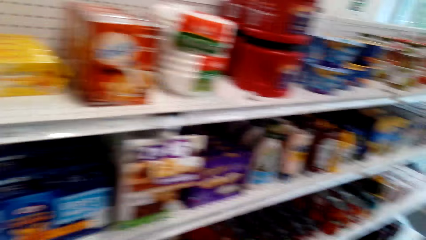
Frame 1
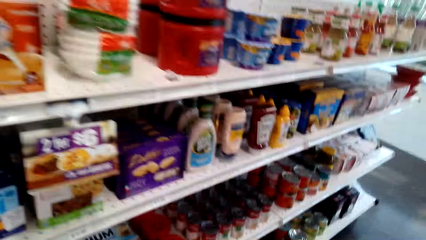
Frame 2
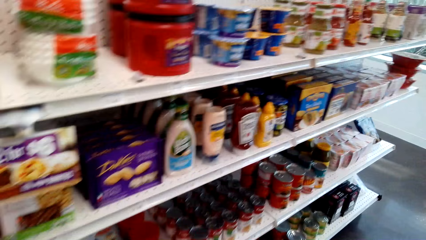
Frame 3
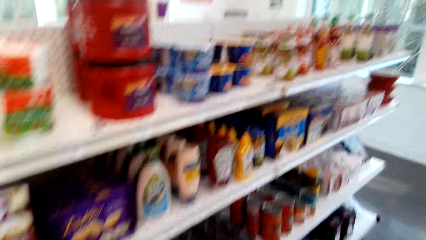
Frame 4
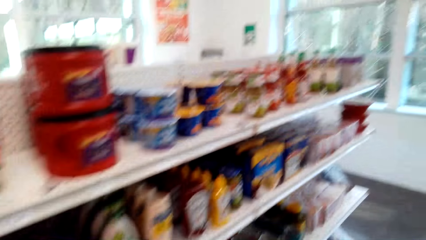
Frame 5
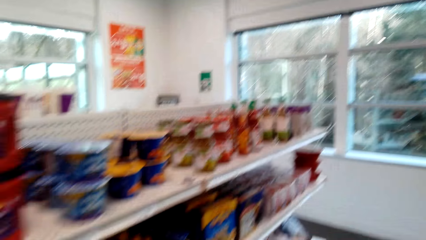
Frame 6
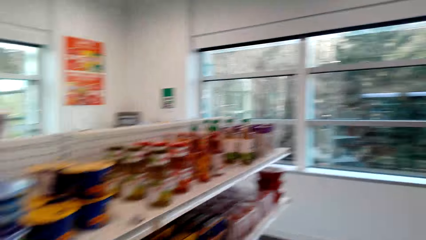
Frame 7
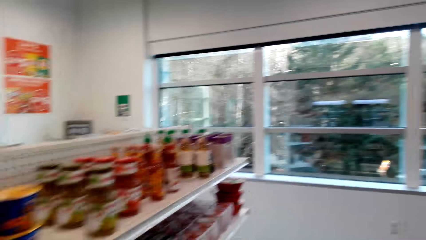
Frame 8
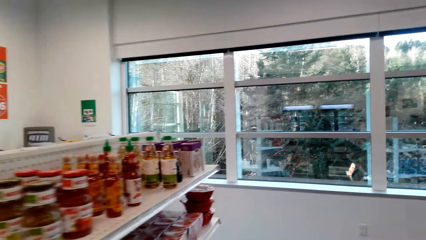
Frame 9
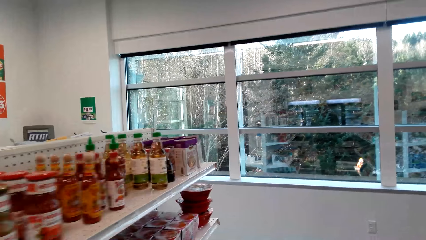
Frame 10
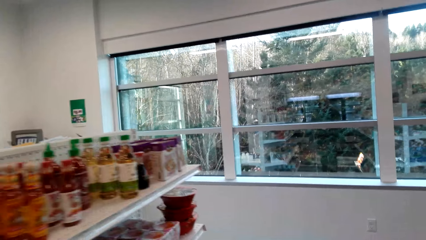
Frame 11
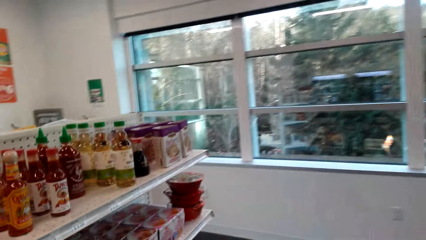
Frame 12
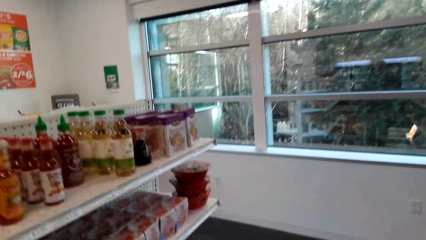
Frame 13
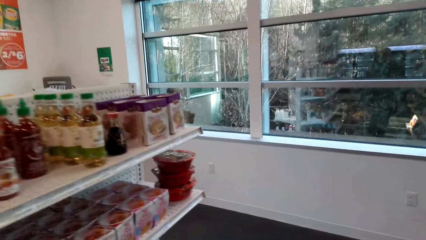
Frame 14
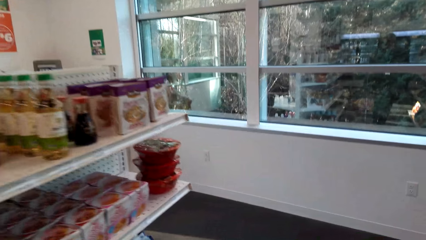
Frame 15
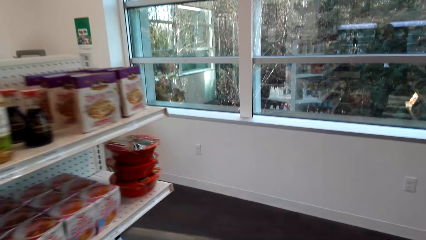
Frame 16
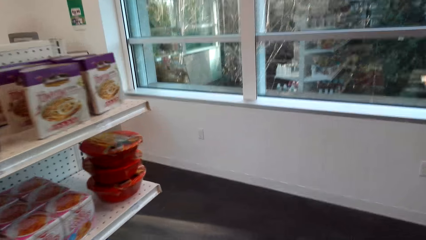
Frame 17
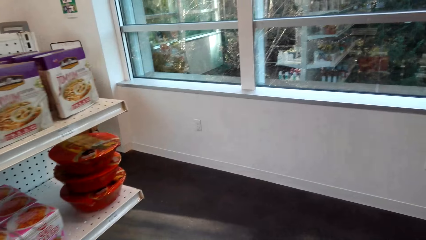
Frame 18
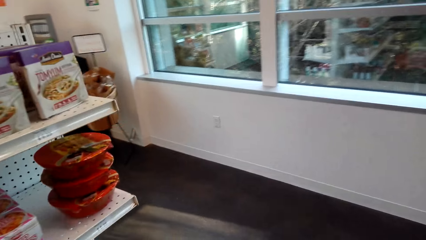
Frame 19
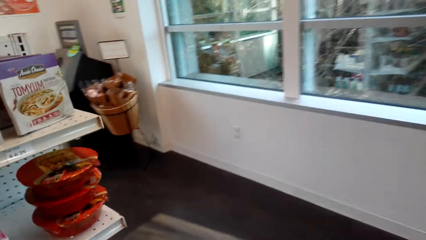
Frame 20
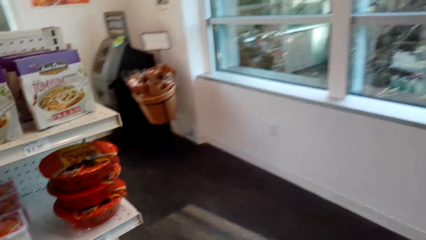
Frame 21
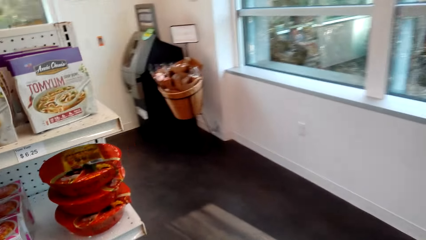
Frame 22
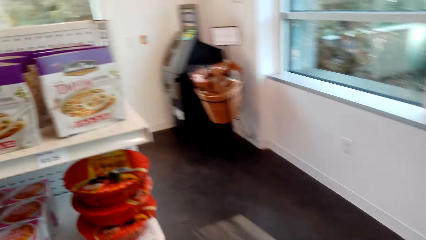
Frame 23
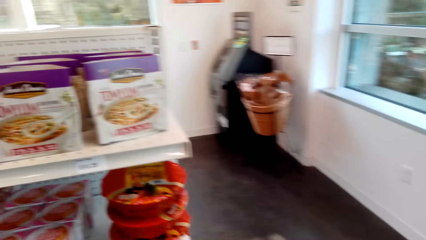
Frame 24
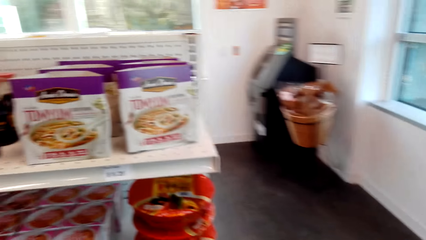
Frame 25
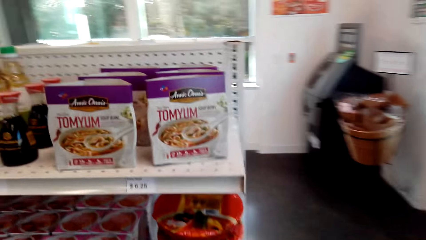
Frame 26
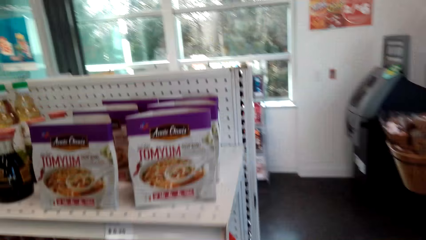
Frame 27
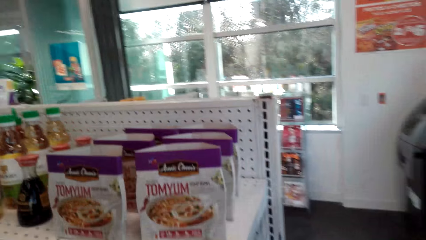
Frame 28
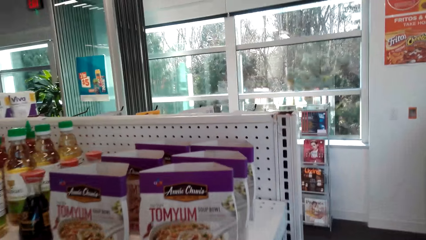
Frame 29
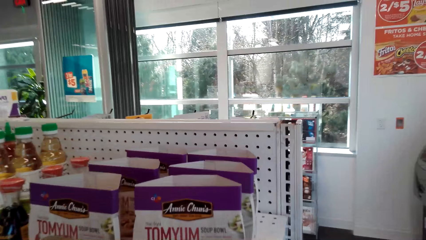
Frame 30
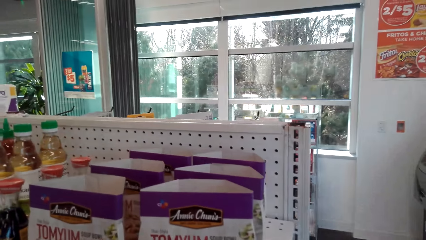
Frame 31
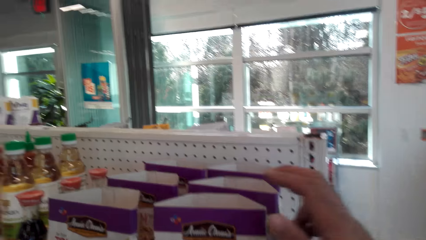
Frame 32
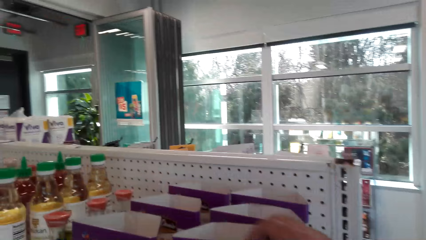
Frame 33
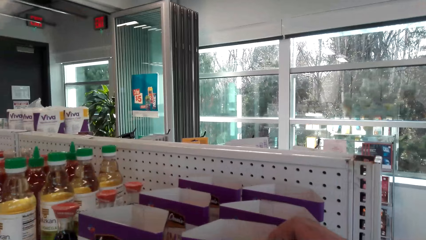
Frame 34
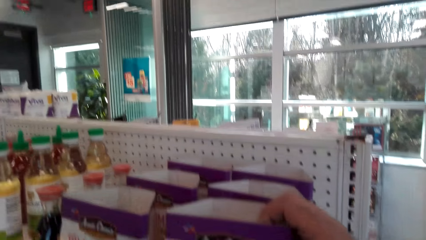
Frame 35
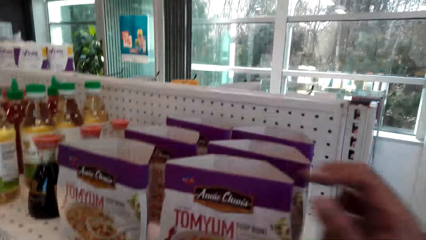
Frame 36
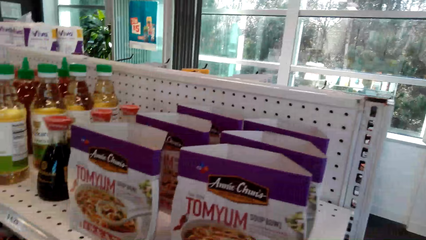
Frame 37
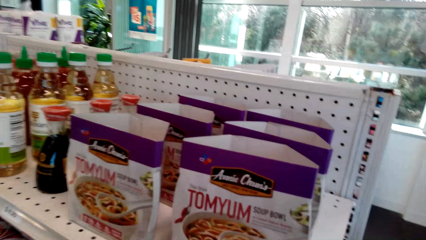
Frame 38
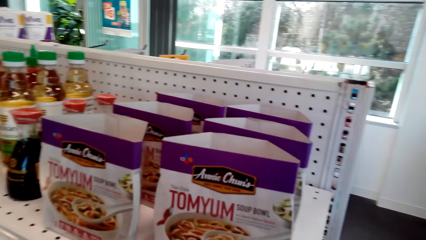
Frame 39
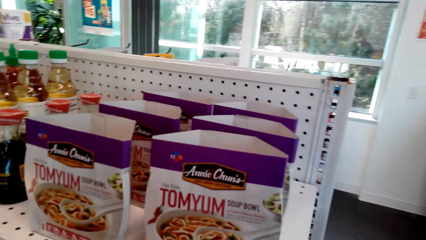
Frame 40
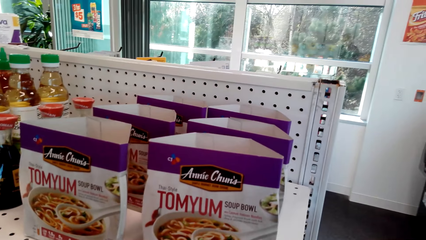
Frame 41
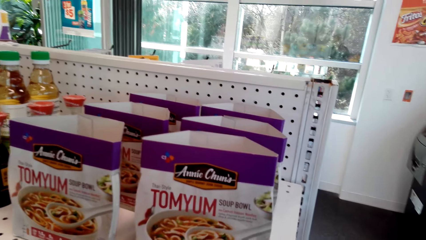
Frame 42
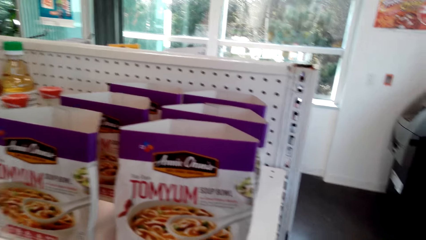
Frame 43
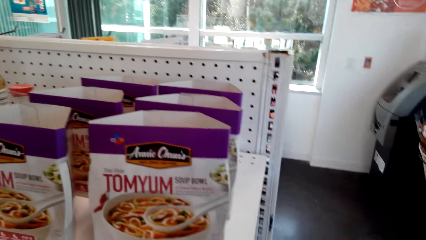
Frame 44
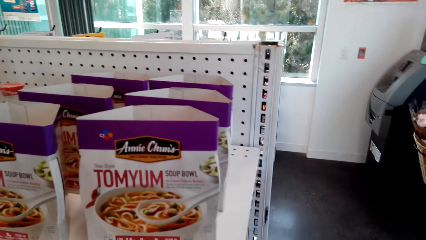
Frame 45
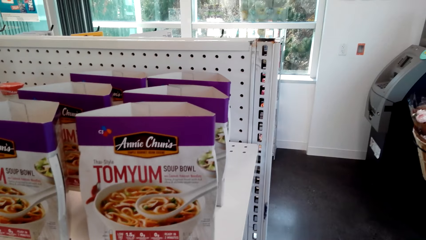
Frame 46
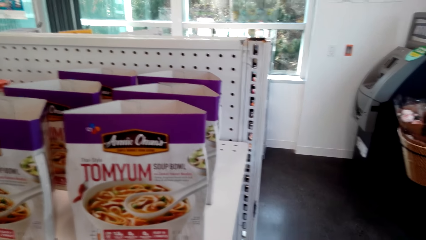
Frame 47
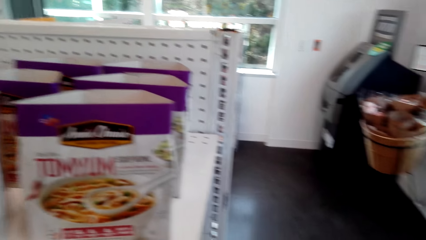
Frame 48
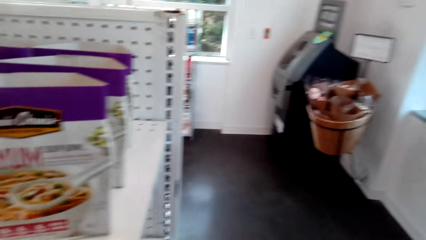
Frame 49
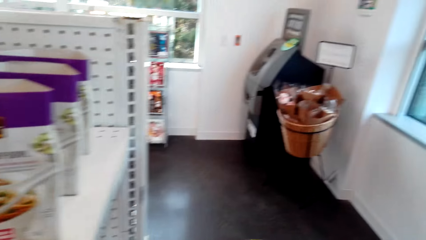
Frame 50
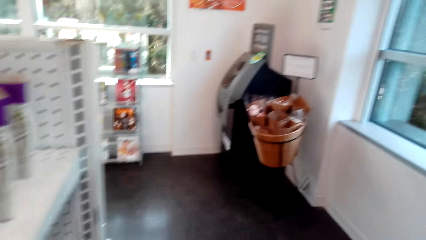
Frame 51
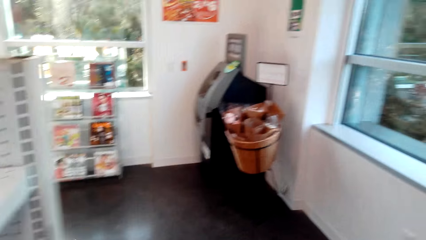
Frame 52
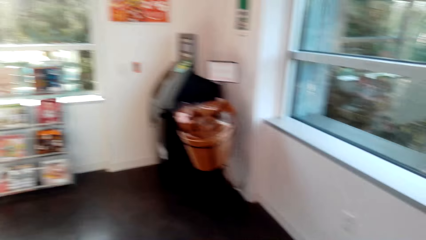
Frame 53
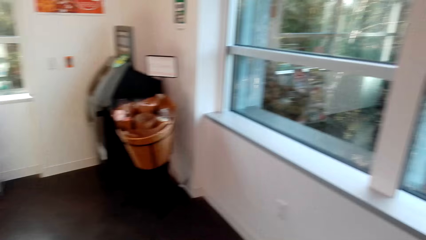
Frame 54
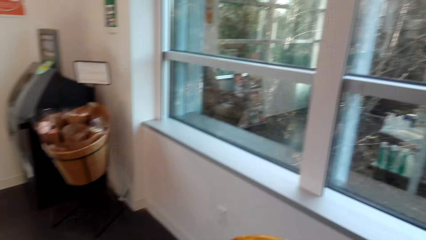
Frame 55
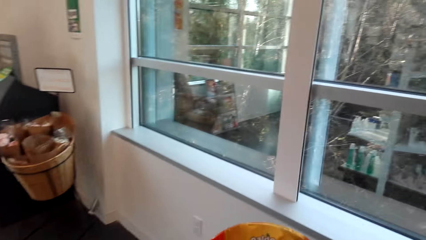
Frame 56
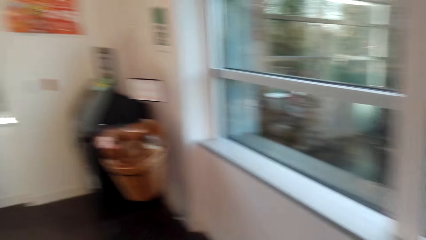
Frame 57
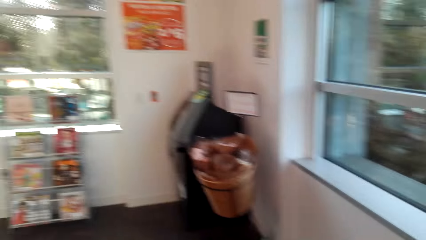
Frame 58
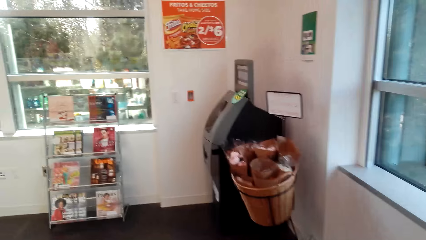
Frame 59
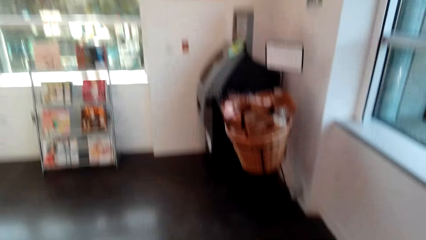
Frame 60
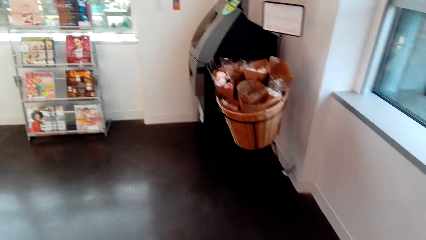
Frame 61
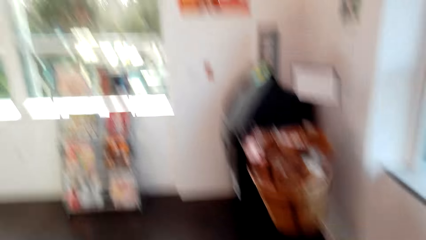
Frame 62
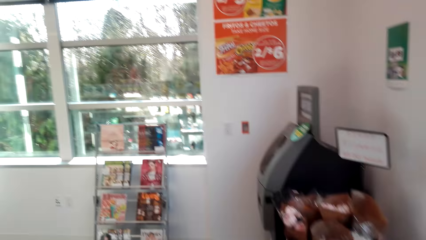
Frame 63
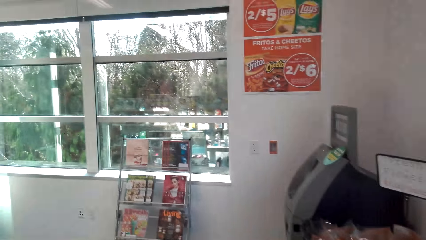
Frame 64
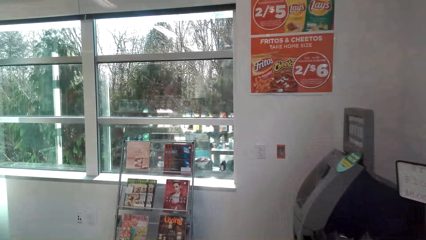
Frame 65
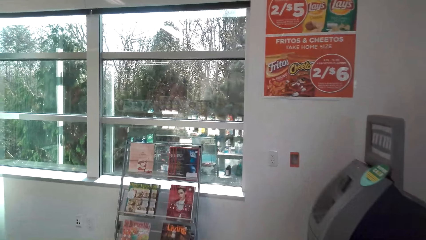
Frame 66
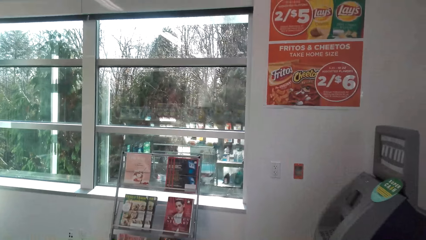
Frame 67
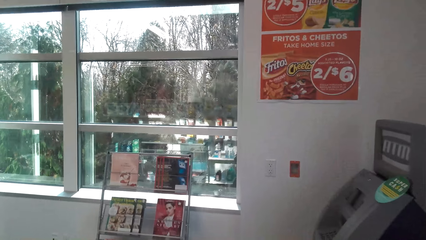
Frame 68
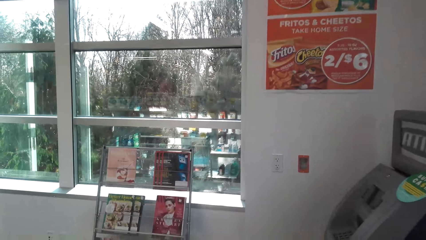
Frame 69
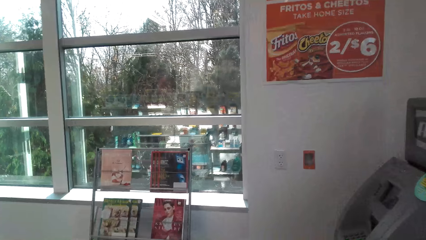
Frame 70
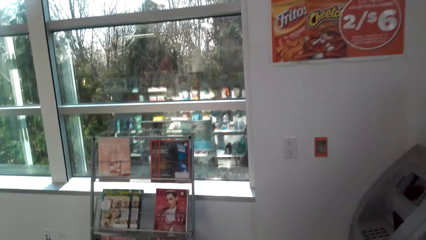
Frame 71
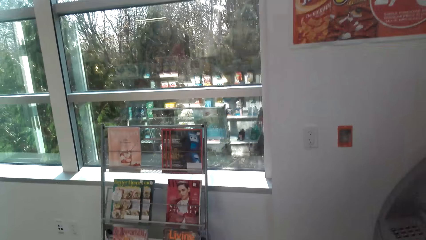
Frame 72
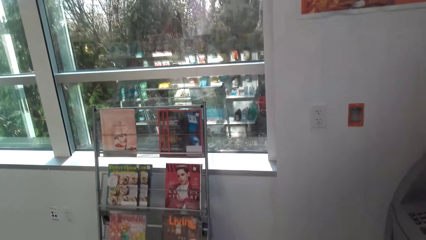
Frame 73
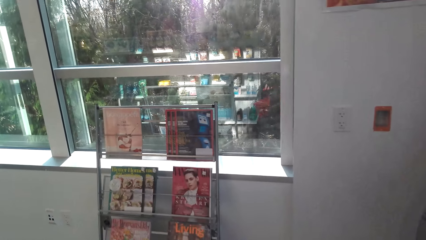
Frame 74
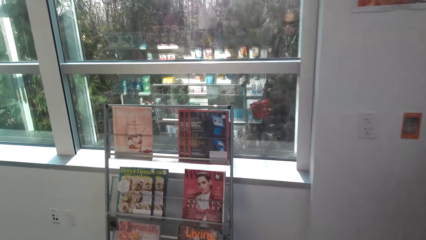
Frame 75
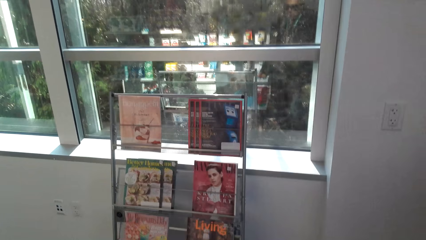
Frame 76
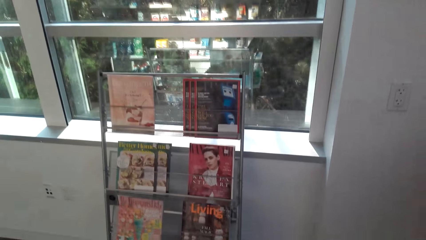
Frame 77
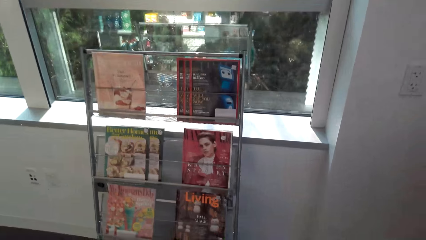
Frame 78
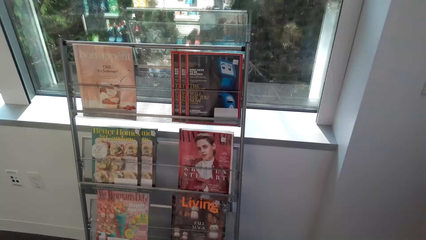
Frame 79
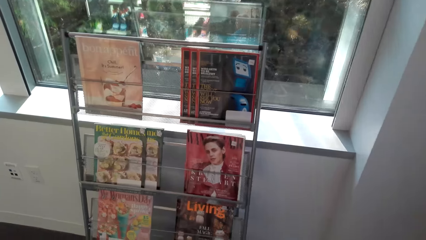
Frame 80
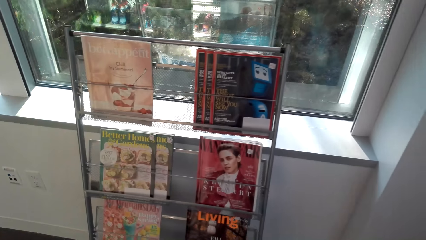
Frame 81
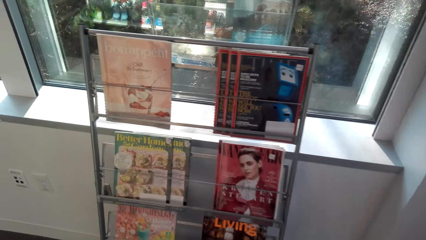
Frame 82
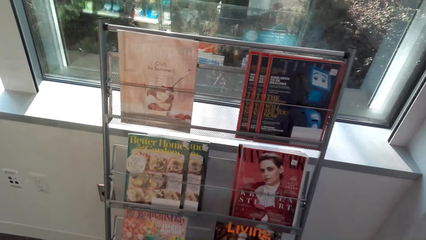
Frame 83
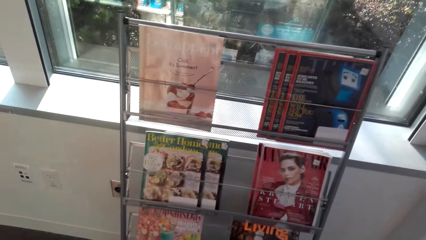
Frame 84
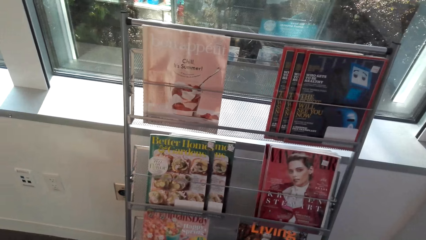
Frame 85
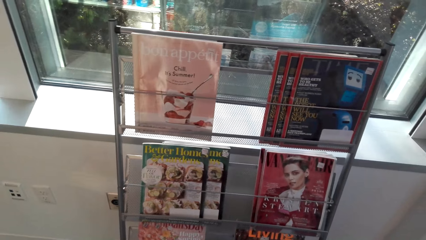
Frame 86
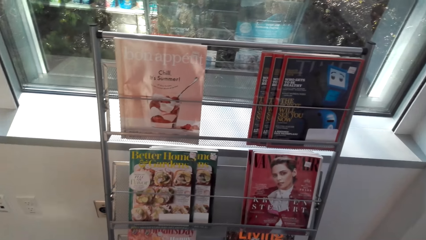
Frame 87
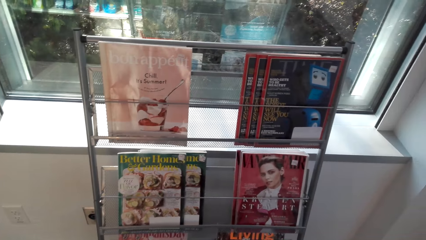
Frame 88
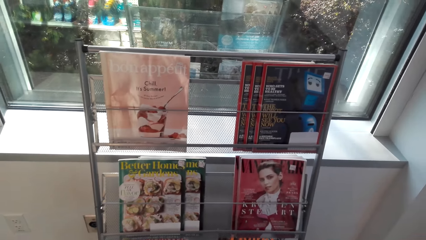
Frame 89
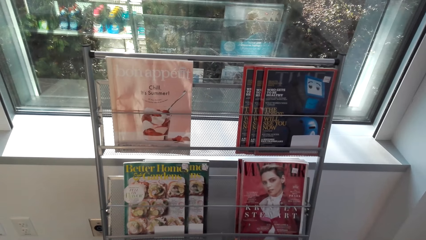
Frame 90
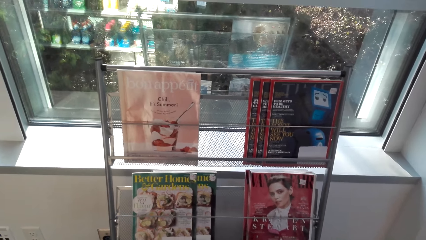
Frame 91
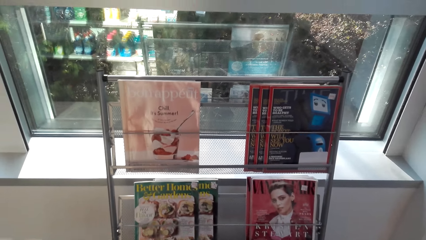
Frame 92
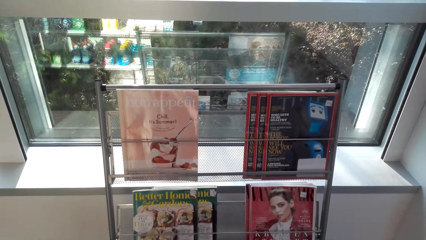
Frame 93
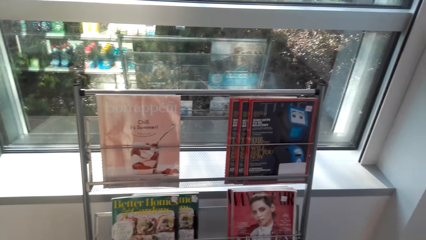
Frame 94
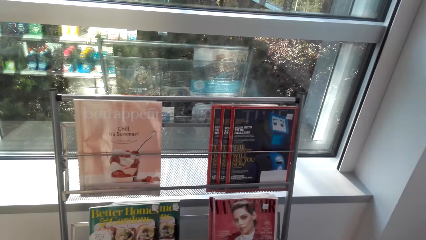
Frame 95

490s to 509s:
The camera wearer walks in the supermarket. They touch a packet on the shelf. They walk in the supermarket. They walk toward the bookshelves. They stand beside the books stand.
